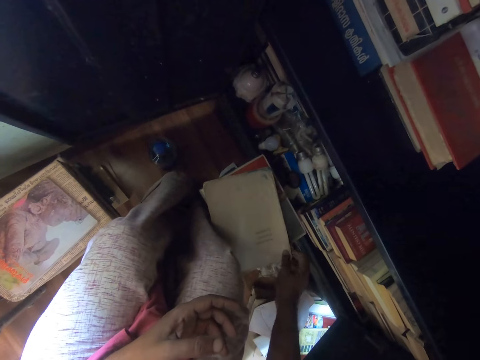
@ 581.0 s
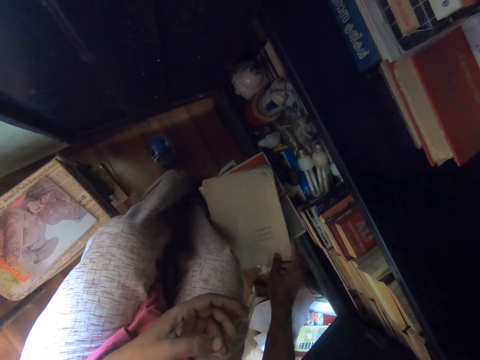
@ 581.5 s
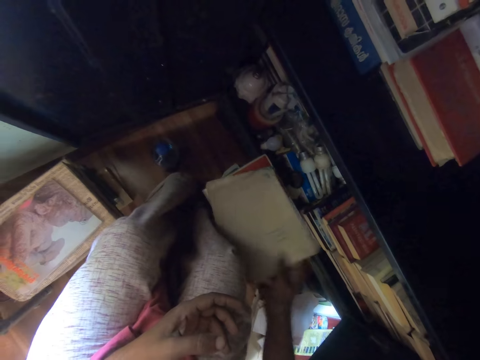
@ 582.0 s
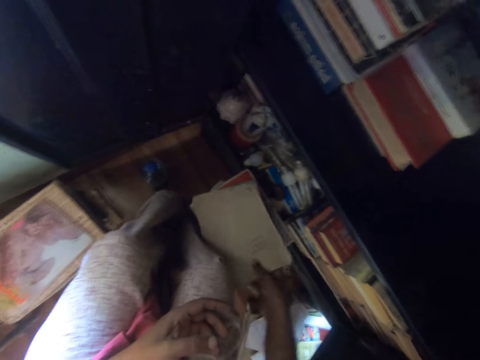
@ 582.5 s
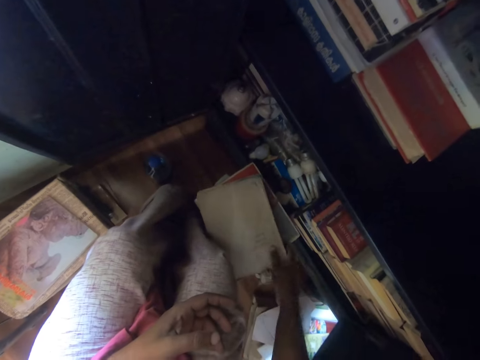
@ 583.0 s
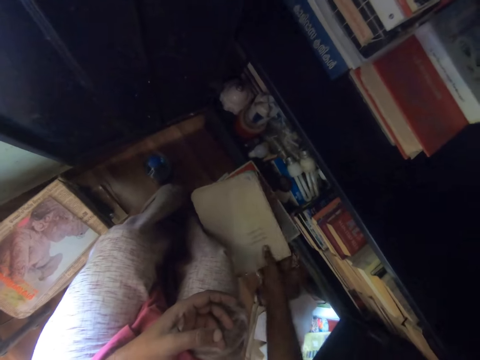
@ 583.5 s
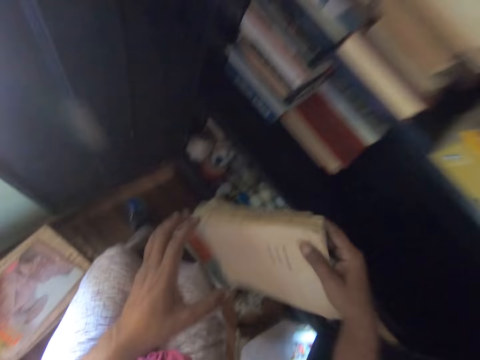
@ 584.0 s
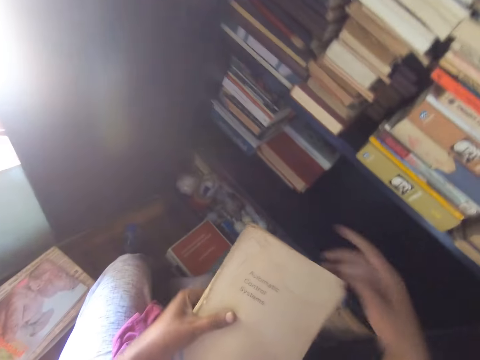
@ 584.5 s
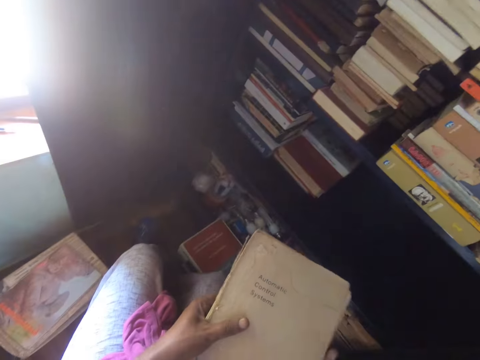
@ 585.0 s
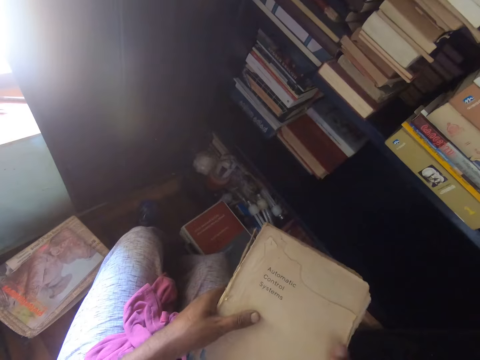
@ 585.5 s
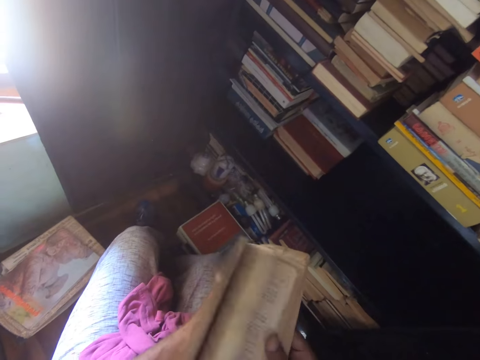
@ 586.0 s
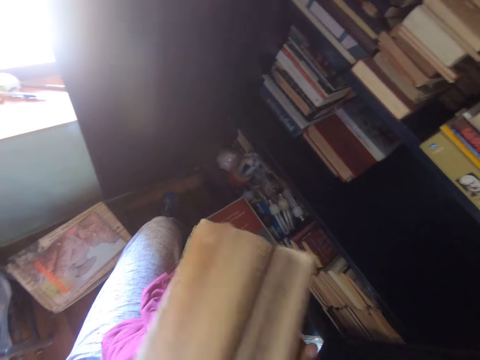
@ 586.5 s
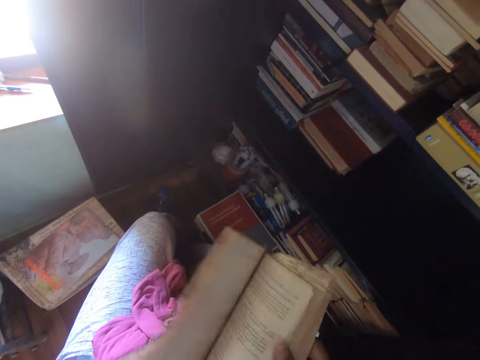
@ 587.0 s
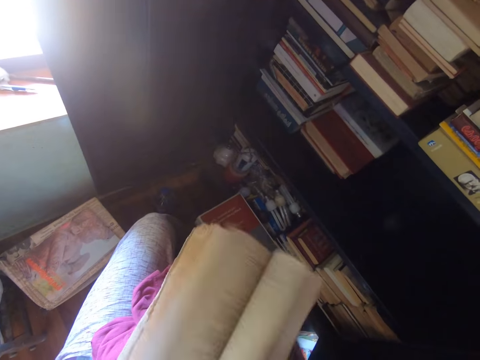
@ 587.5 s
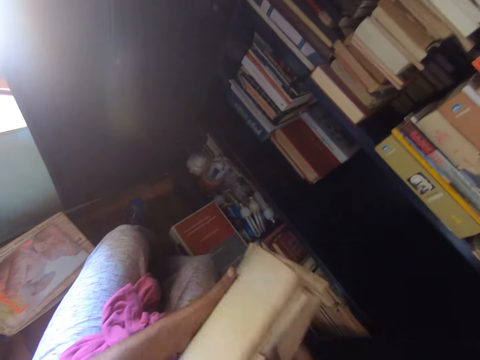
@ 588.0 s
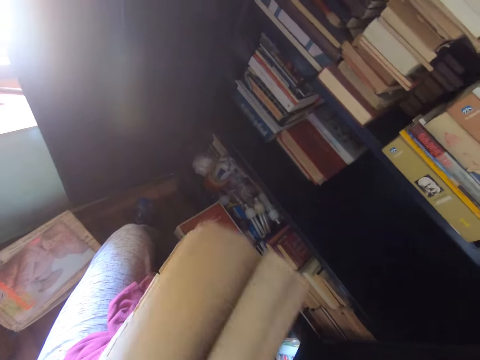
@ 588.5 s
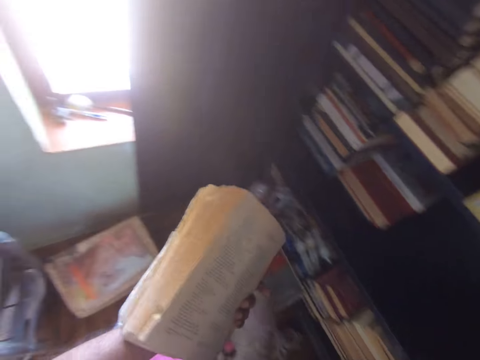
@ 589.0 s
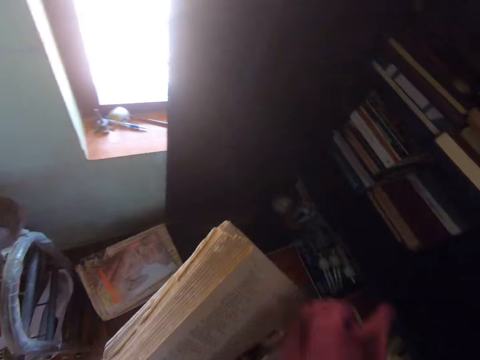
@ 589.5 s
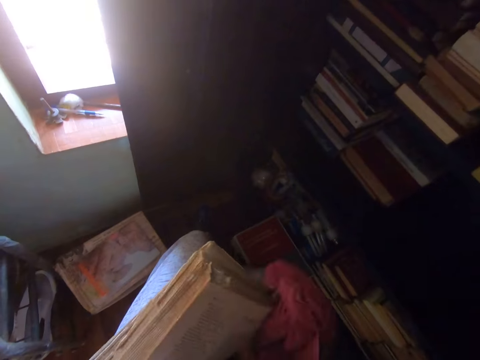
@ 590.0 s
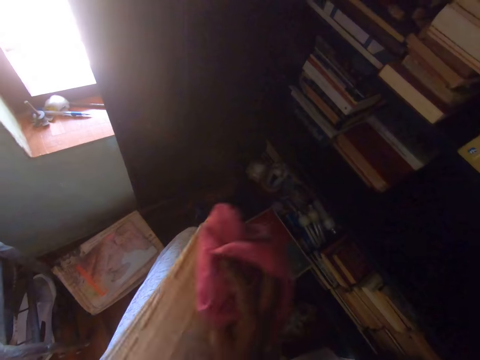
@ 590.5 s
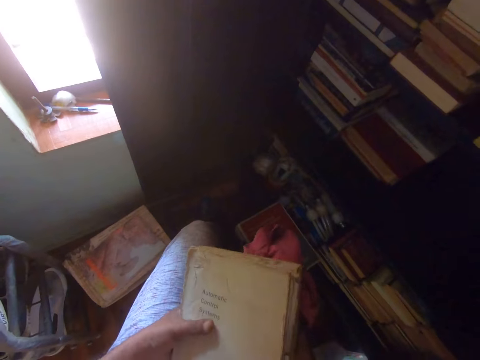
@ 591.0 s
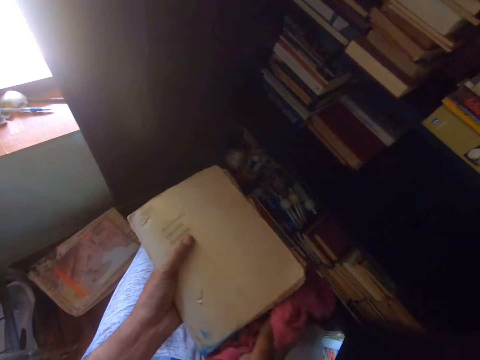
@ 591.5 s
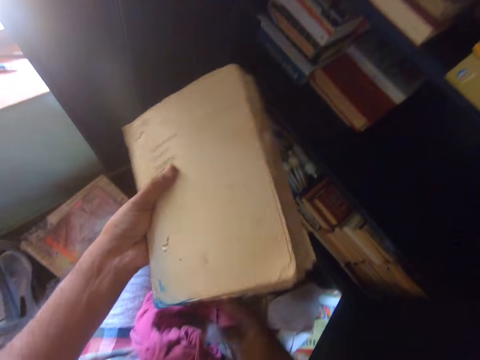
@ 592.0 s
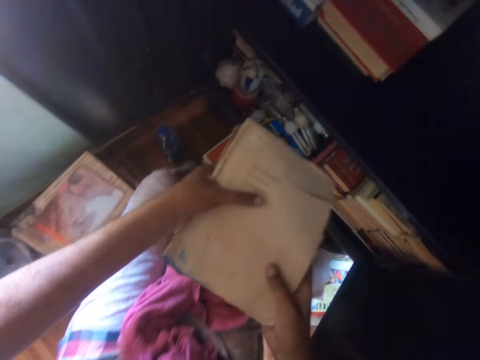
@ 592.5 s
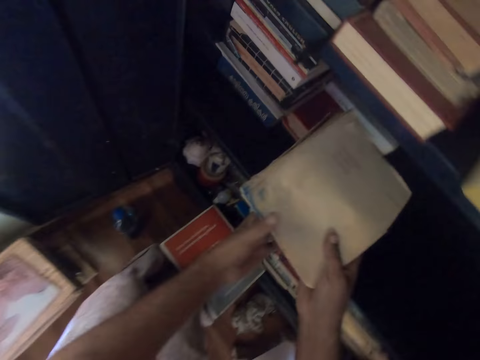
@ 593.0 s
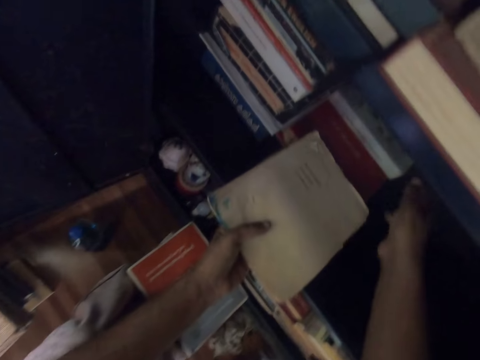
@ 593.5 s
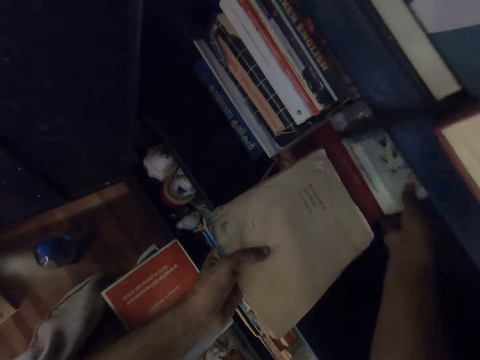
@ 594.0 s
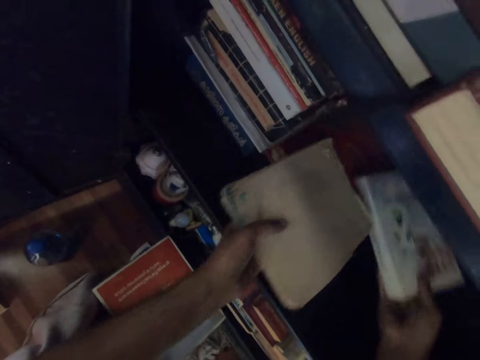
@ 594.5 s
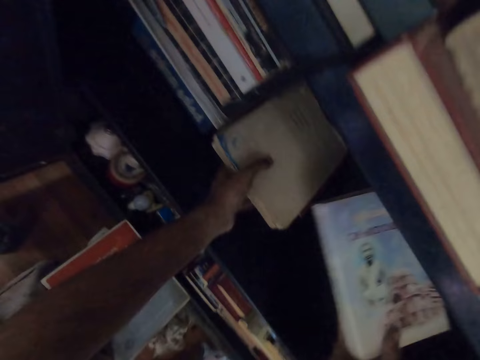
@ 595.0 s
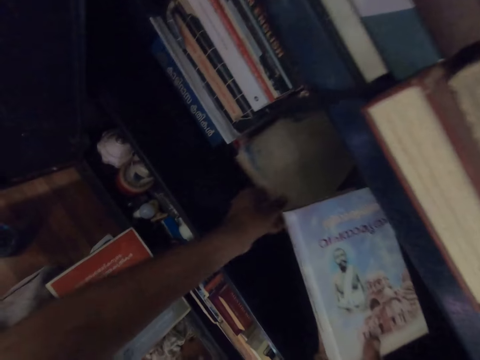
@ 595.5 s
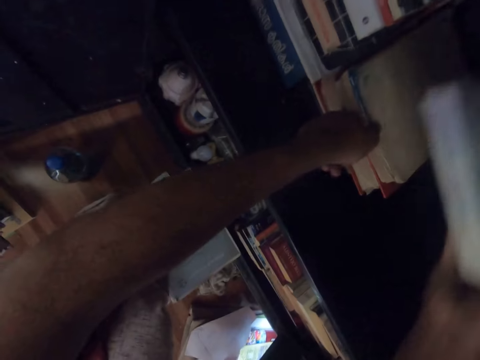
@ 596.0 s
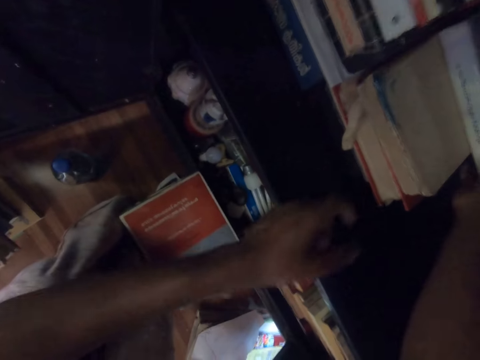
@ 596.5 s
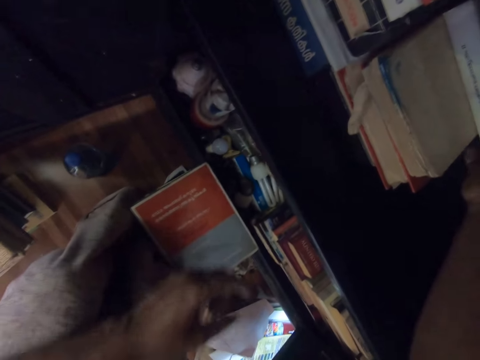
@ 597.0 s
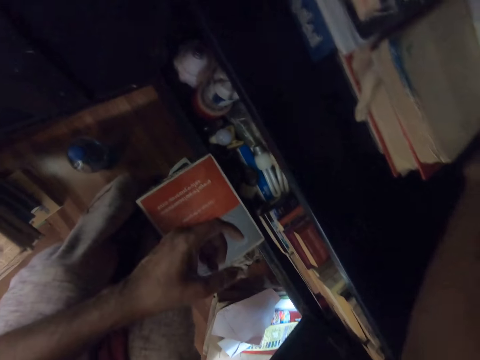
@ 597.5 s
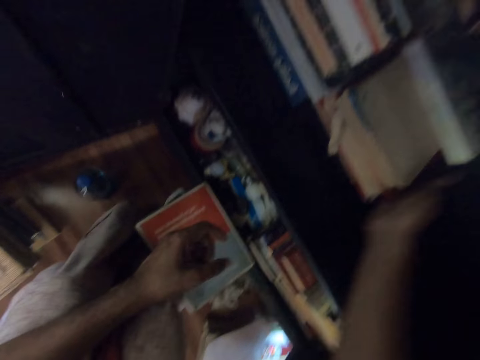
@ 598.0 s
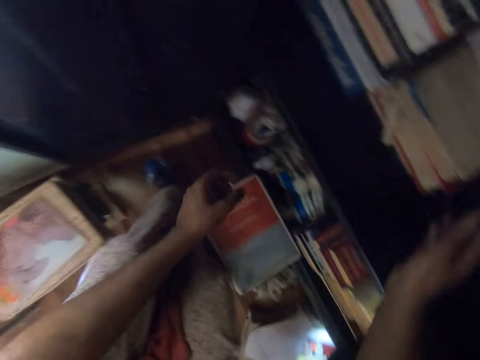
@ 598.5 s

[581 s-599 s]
The camera wearer peruses a book. They open the book. They pick up a hand towel. They wipe the book with a cloth. They put the hand towel on the thighs. They put the book on the shelf.

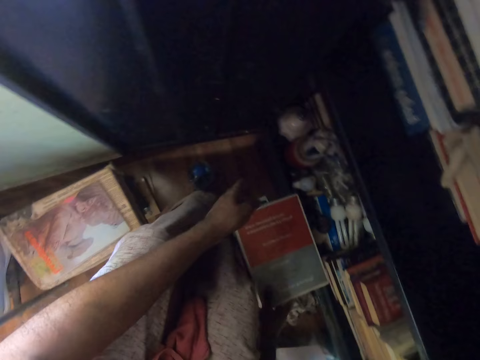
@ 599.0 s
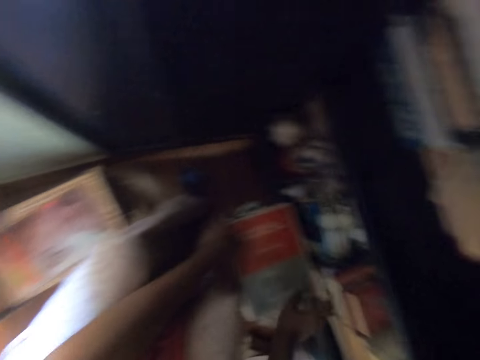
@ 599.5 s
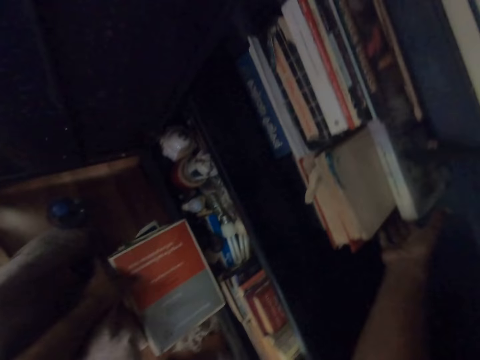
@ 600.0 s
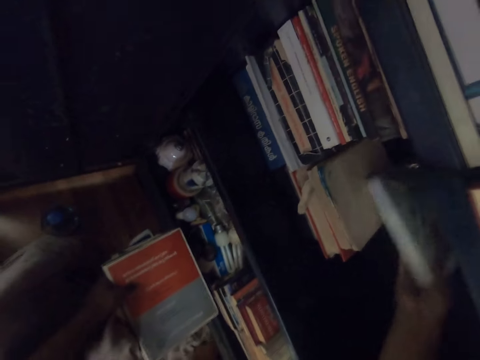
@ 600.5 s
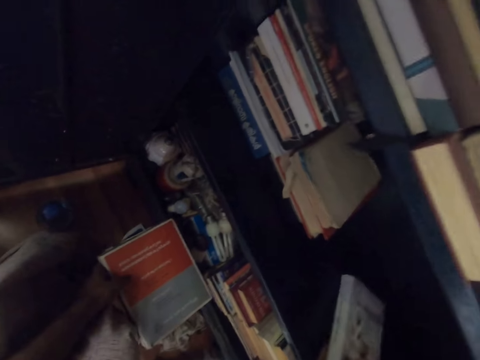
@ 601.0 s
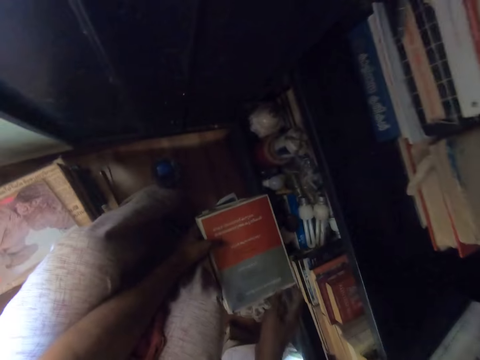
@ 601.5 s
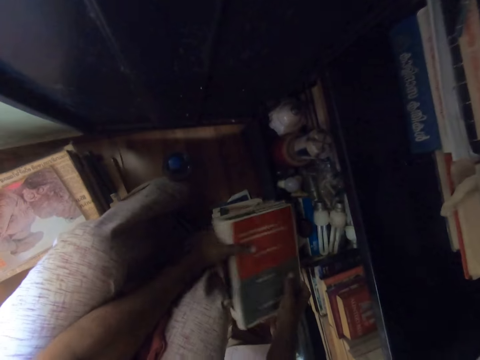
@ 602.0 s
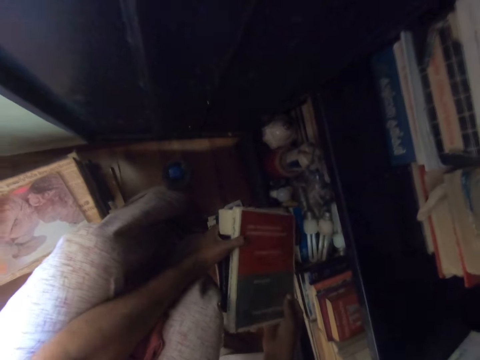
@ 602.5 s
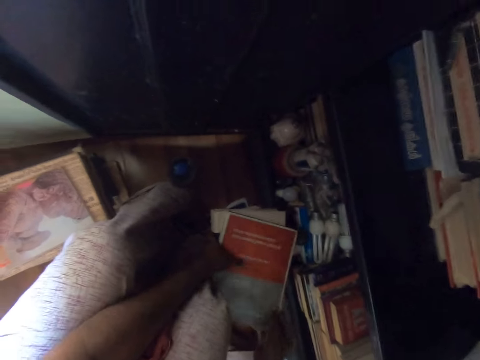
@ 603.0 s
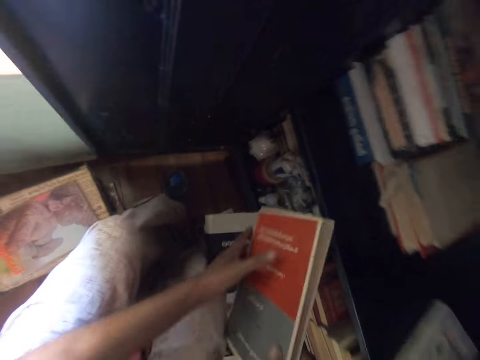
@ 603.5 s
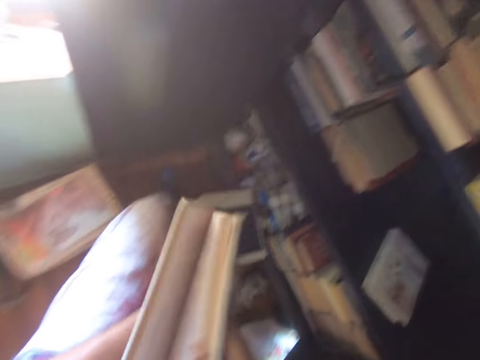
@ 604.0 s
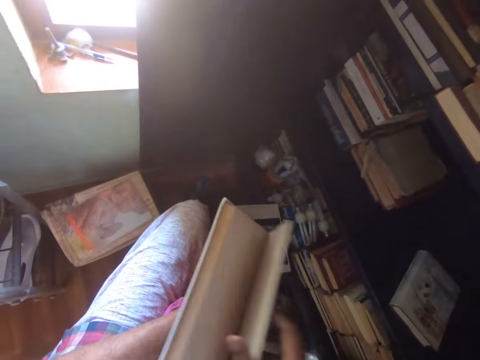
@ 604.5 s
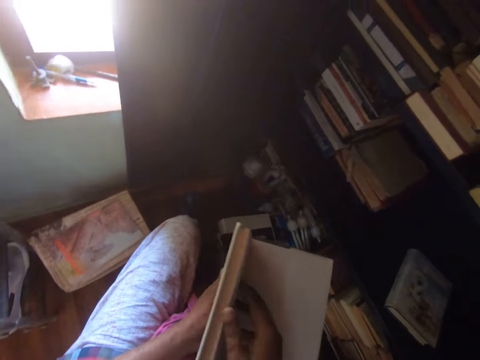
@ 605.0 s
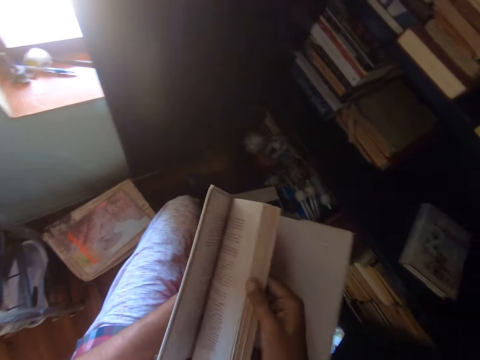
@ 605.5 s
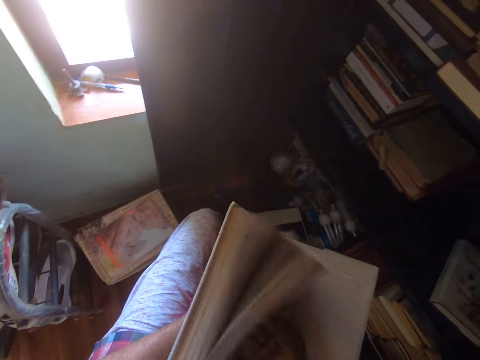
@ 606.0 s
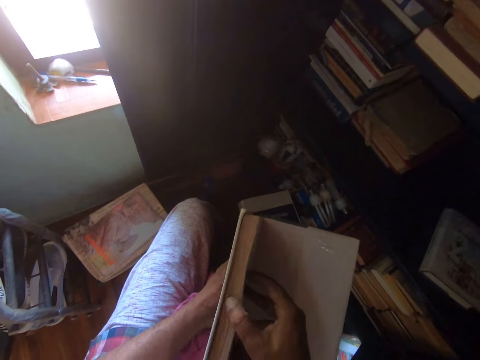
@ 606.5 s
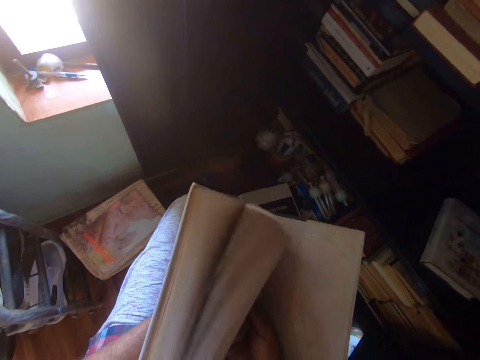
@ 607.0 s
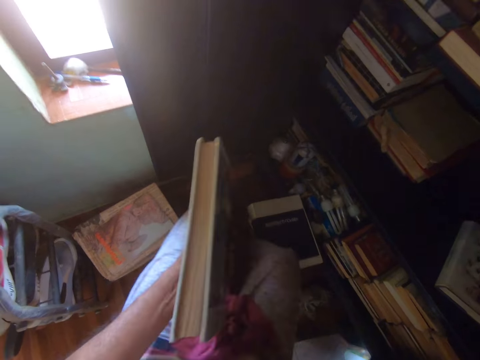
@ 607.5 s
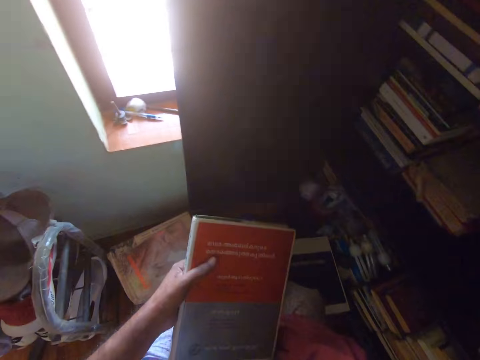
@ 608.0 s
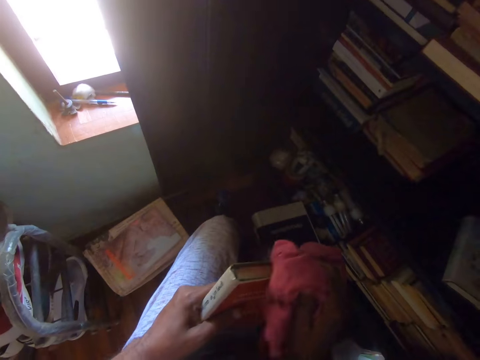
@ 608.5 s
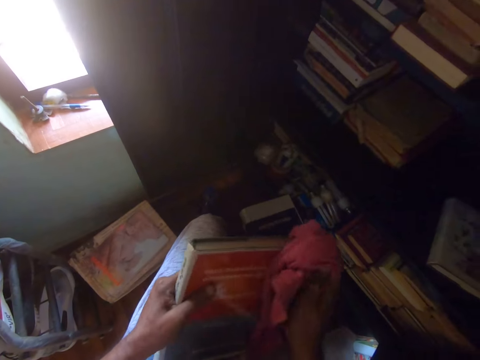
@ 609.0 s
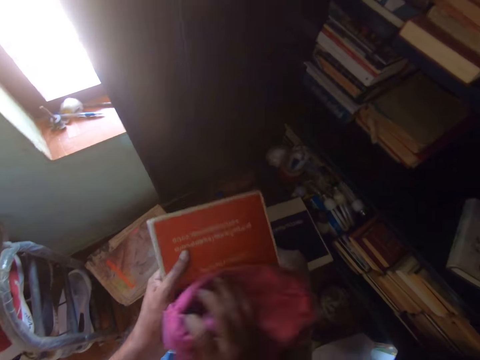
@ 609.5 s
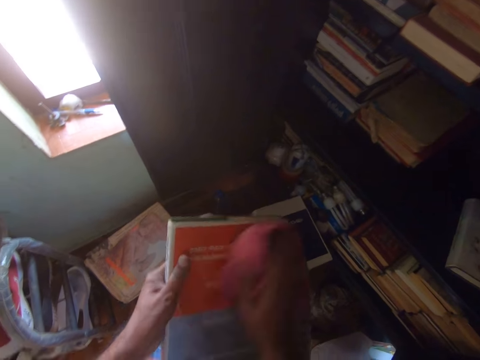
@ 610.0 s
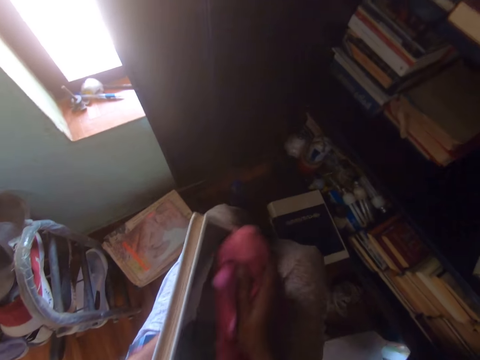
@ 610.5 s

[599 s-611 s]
The camera wearer picks up a book from the shelf. They put the book on the ground. They pick up the book. They open the book. They peruse the book. They pick up a hand towel. They wipe the book with a cloth.
